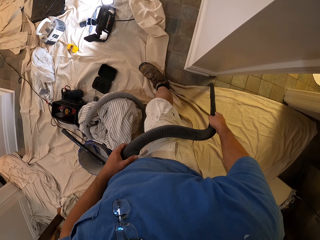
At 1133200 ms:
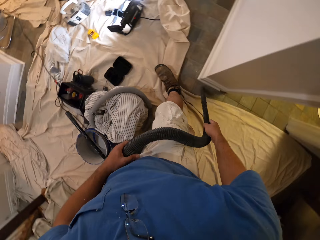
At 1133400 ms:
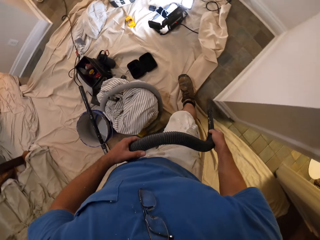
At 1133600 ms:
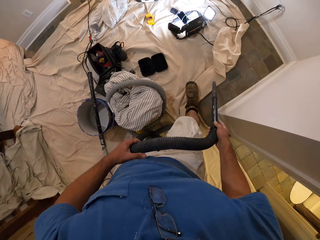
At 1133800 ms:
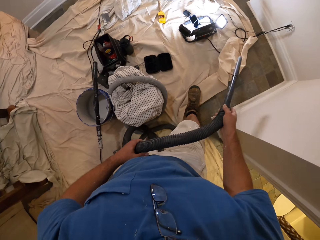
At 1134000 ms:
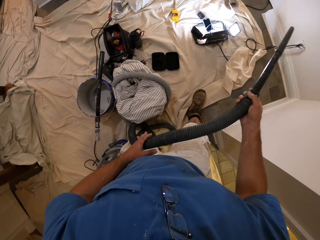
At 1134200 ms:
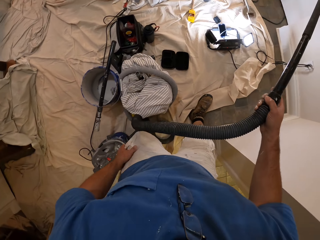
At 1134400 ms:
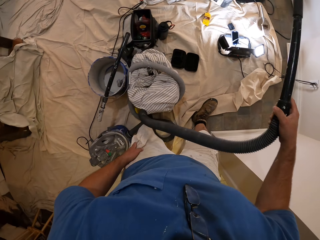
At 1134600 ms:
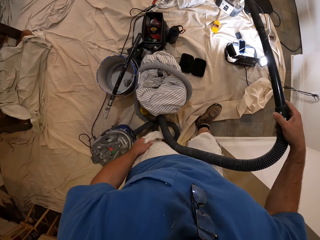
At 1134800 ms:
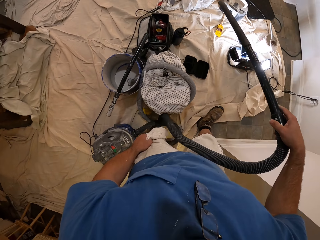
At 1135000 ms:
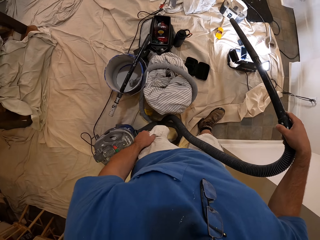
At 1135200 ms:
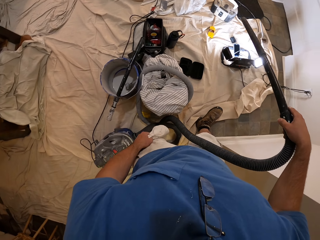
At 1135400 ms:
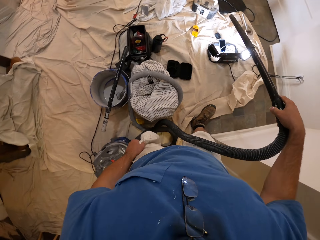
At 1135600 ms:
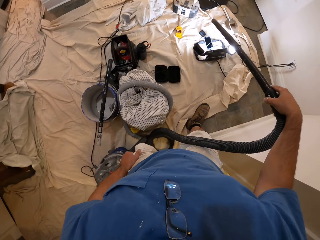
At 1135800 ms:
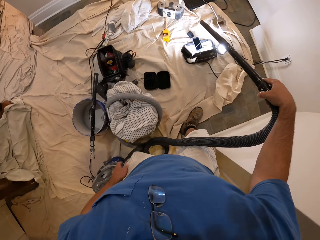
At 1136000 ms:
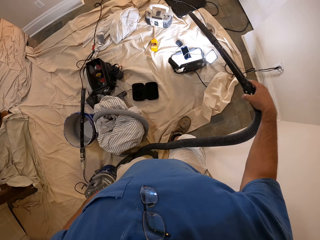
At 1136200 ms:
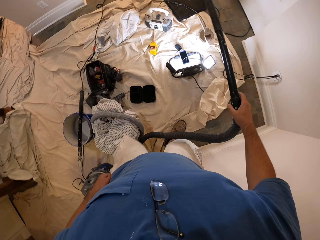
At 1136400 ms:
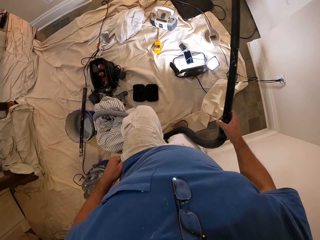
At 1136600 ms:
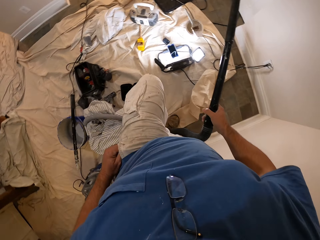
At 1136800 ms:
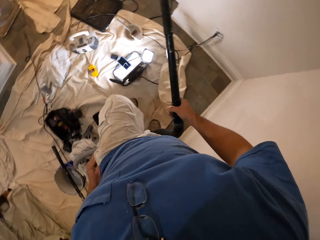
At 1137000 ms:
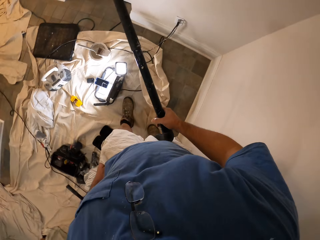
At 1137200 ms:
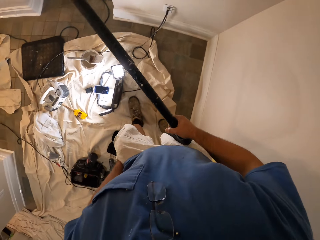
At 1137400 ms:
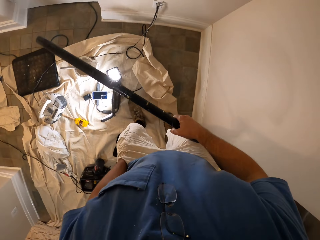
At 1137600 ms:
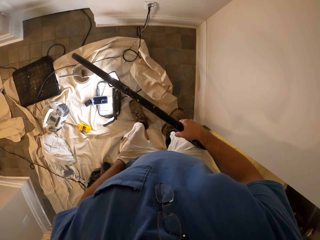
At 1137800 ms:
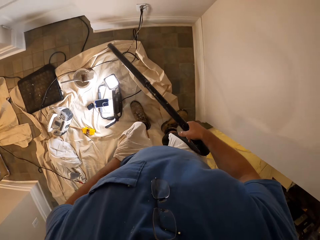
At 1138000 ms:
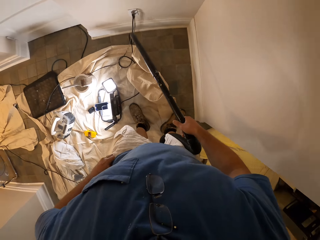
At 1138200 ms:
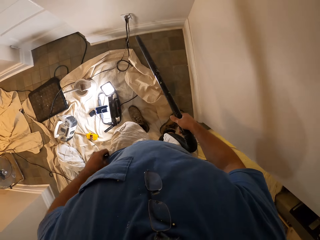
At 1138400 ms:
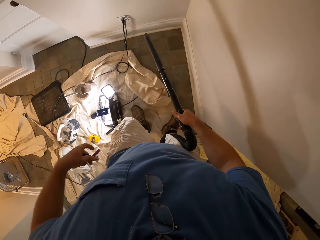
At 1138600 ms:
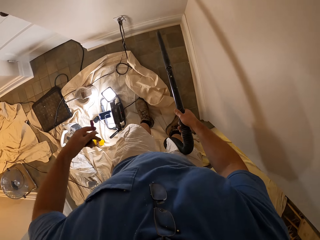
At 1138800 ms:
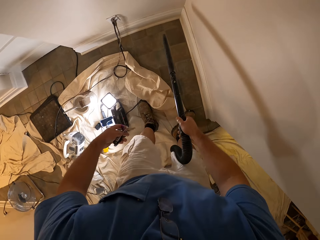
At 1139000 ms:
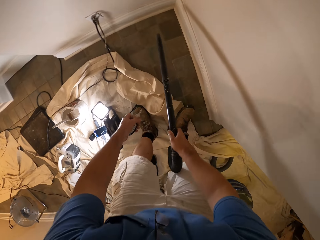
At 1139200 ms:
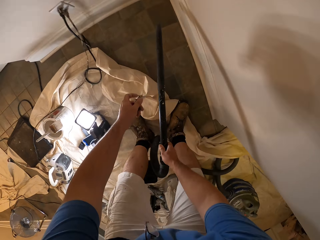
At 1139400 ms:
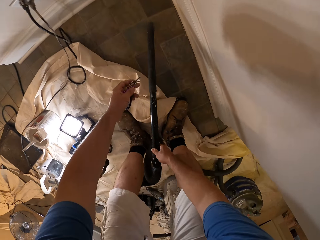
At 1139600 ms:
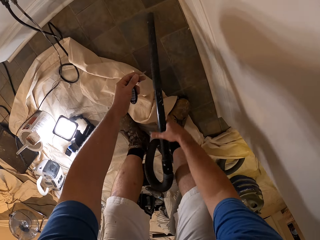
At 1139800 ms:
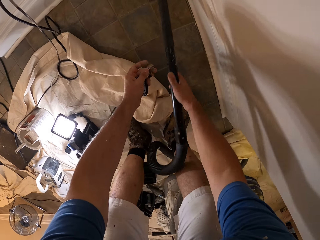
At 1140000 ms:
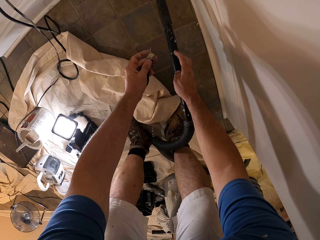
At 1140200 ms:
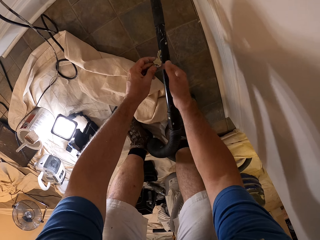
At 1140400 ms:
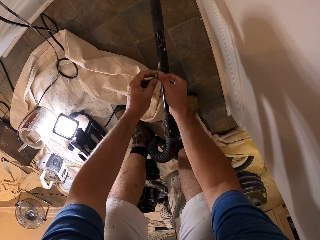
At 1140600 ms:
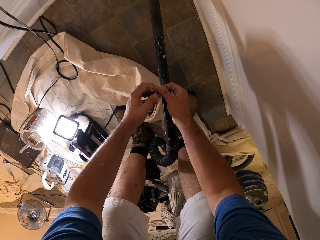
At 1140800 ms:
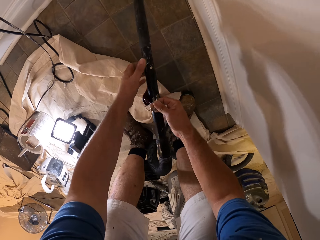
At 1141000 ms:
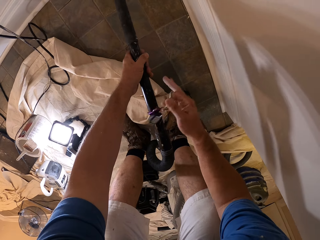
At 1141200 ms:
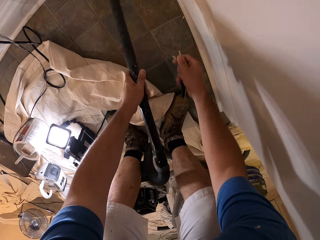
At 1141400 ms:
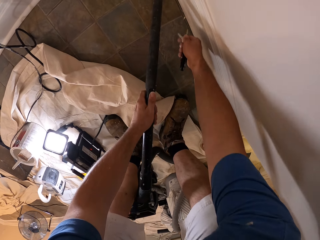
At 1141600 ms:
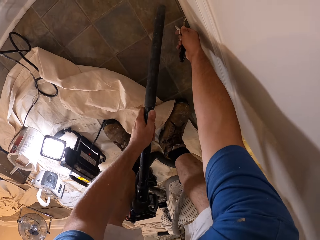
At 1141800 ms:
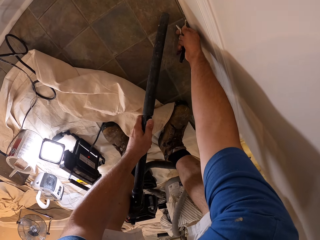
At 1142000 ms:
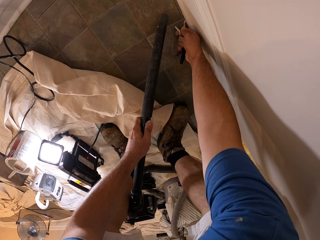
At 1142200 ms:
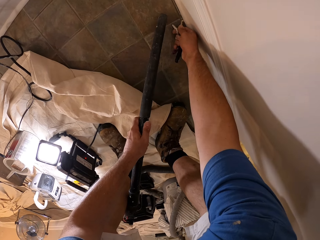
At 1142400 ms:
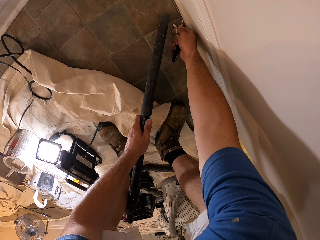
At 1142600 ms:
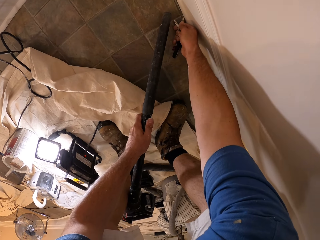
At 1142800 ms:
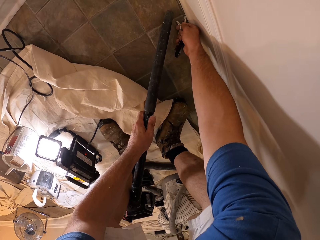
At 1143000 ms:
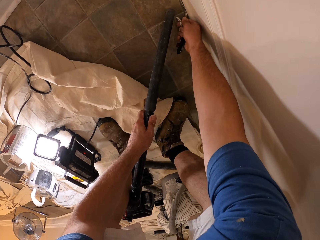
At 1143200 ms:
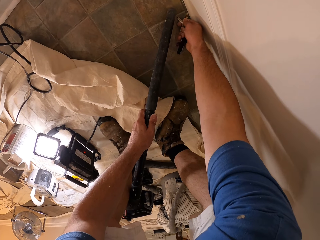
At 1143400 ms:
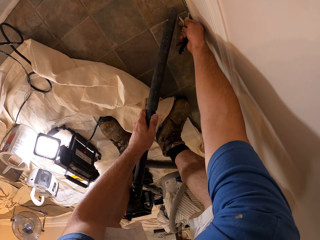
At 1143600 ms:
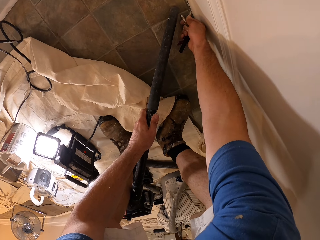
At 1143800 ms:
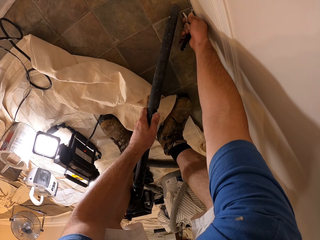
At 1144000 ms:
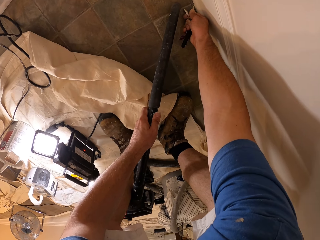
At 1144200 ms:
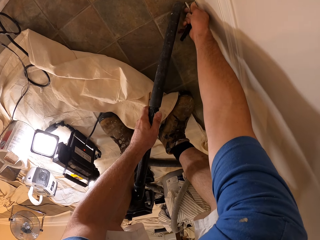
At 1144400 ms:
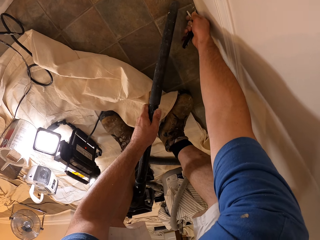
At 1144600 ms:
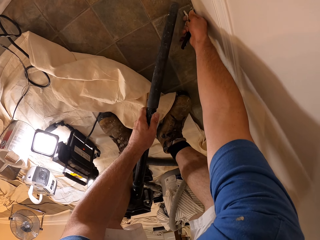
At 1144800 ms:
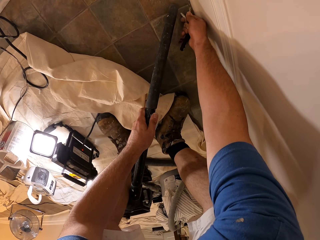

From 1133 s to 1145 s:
The camera wearer holds the shorts. He takes a step forward and puts his hand in his pocket. He brings out a bunch of keys from his pocket. He bends. He selects a key from the bunch of keys. He holds the keys with the other hand and holds the pipe with the other hand. He removes paint from the floor with the key. He rubs the floor with the keys.

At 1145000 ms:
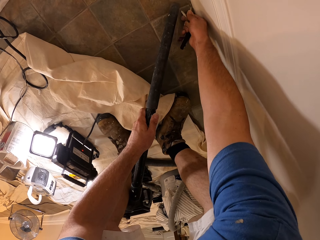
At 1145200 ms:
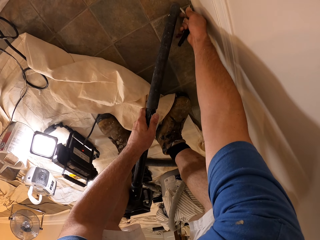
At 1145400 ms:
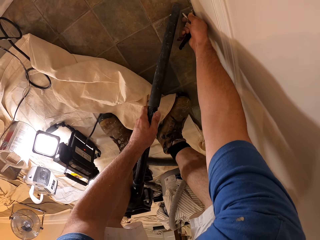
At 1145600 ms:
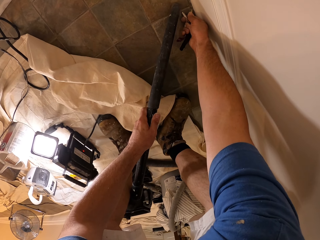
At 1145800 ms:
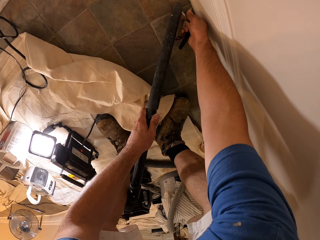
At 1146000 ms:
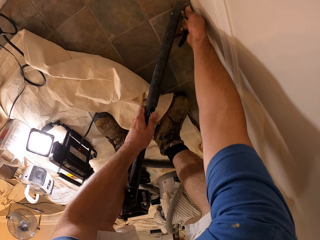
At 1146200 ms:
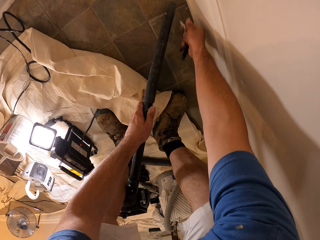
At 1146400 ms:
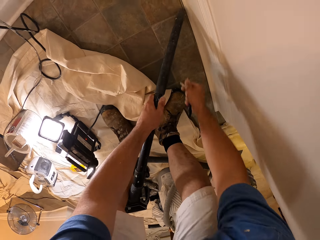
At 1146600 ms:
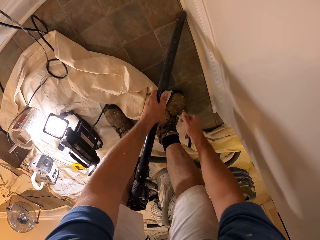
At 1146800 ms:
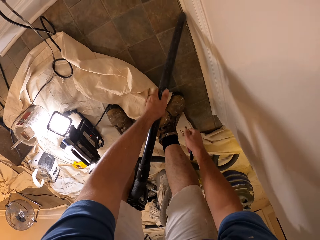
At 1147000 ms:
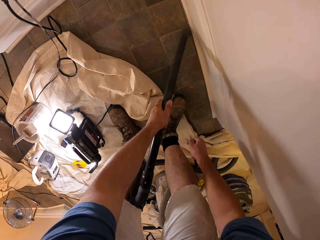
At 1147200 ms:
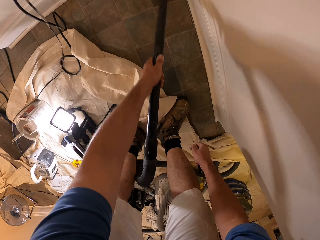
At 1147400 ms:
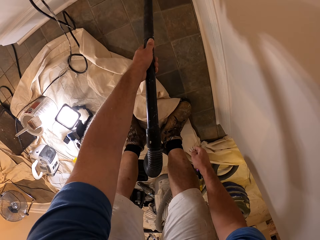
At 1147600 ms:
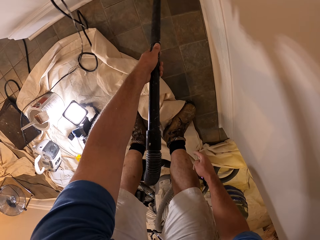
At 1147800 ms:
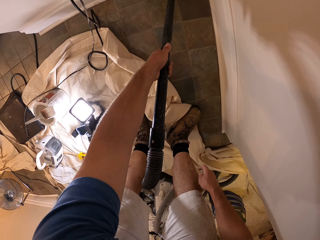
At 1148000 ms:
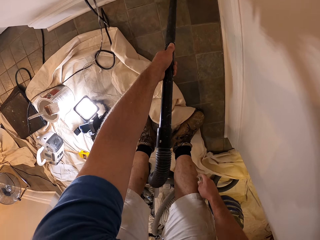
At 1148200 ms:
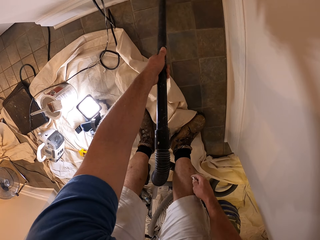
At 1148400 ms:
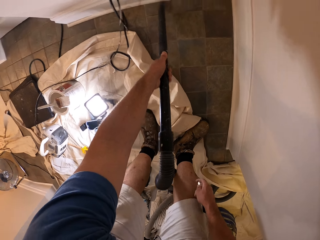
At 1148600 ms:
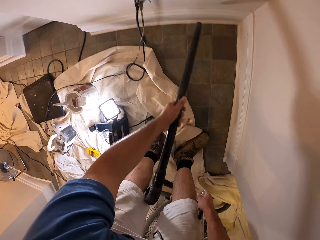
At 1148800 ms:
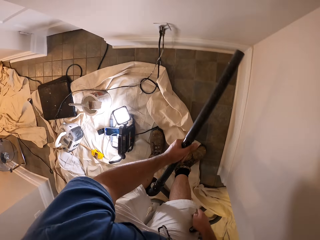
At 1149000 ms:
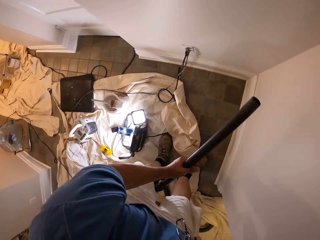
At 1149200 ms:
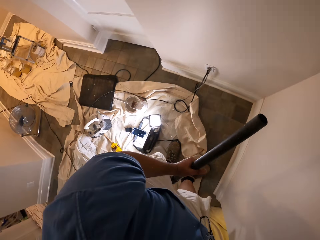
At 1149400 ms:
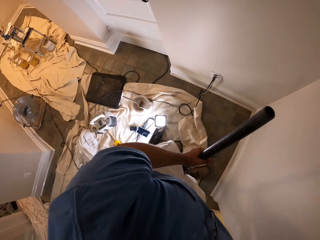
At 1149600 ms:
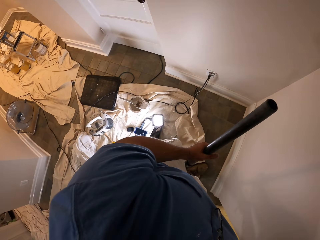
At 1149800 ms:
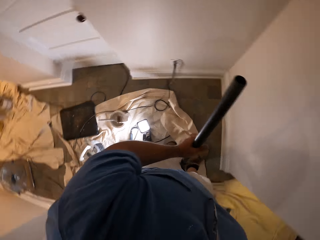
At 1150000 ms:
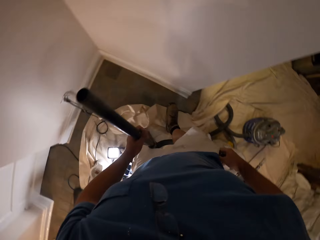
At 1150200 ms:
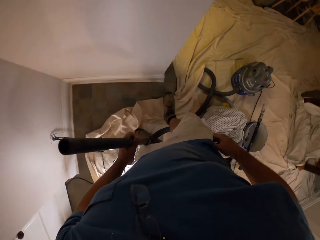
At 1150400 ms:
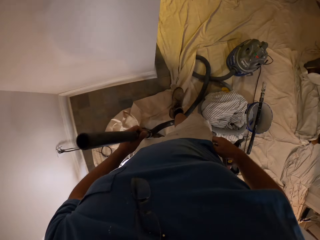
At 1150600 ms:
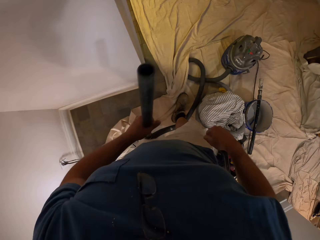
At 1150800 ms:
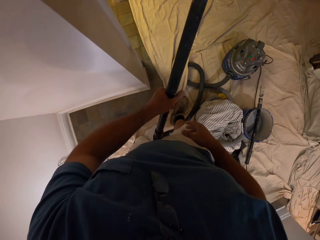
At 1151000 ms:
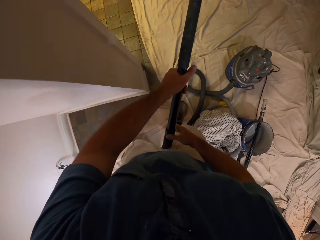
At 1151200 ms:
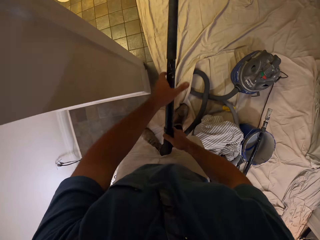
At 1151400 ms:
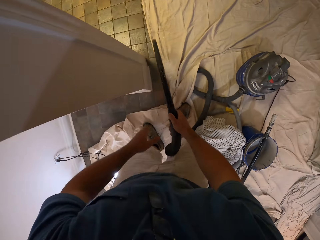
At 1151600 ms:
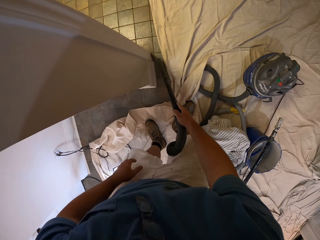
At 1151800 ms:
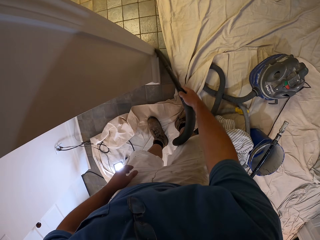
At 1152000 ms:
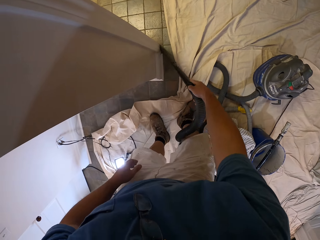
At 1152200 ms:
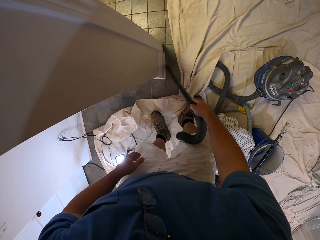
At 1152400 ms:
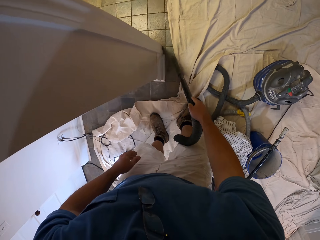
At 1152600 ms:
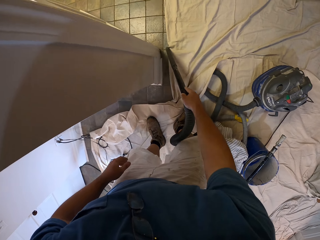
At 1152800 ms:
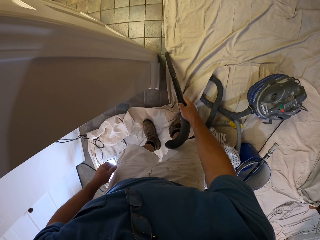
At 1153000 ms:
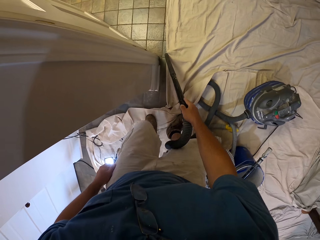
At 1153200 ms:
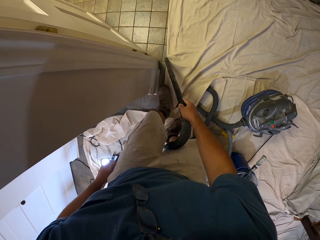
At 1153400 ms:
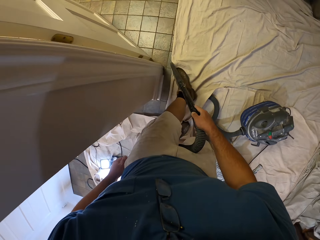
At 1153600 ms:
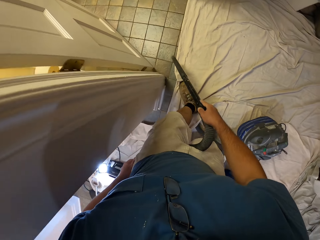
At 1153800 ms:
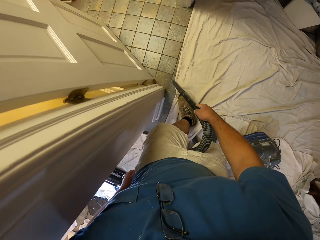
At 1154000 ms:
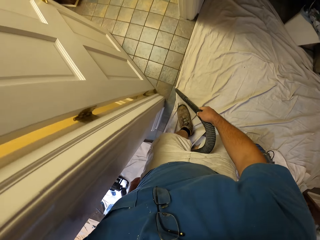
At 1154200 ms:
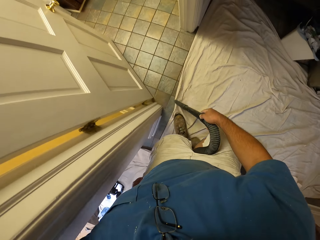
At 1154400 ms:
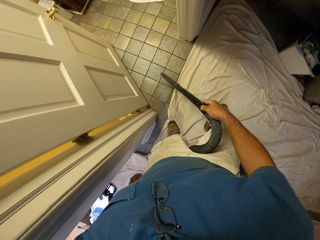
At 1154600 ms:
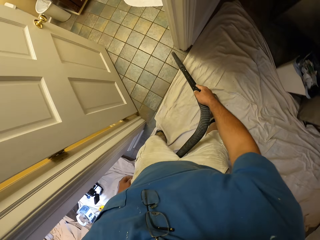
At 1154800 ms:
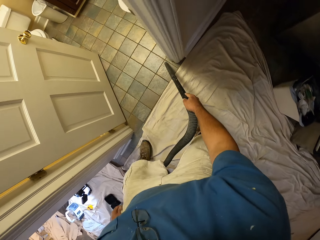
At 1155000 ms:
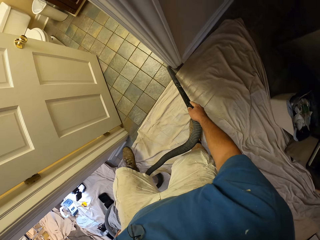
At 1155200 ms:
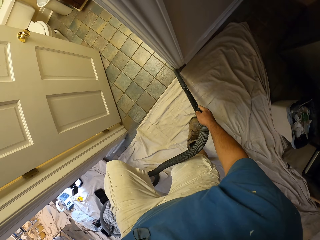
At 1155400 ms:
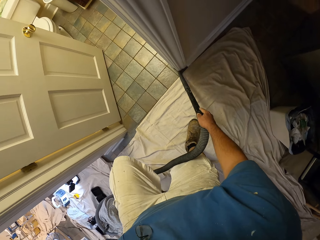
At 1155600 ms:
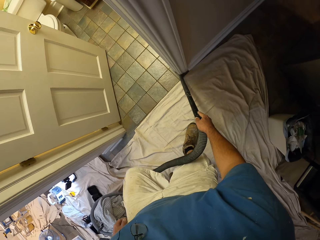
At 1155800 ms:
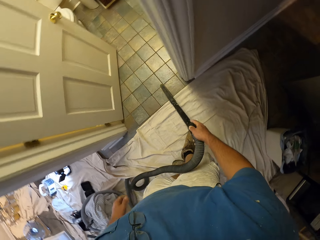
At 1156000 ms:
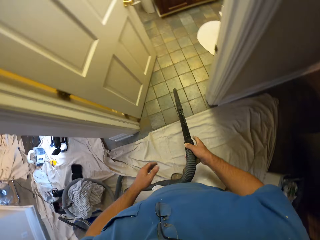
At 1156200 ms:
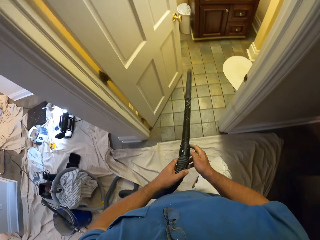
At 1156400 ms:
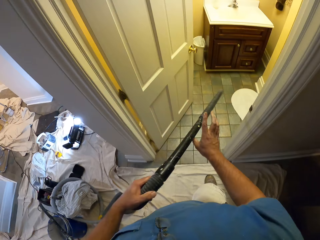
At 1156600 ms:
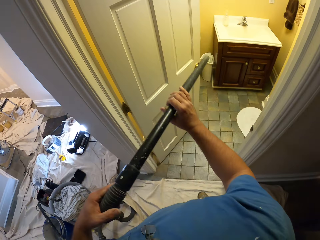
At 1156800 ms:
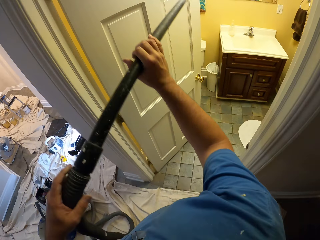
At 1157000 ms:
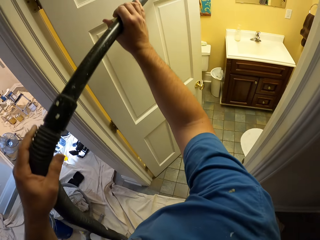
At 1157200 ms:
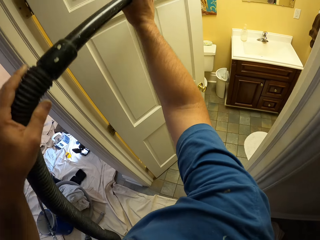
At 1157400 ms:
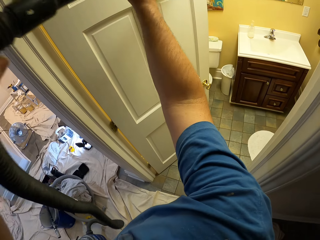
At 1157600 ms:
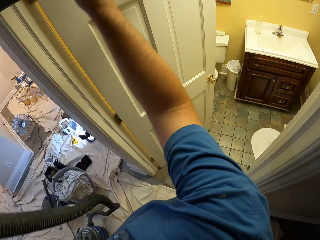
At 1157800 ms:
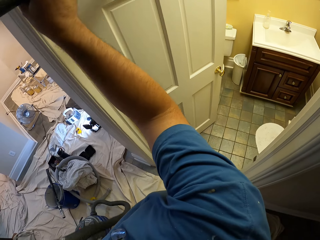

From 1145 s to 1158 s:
The camera wearer vacuums with the vacuum cleaner. They stand up, put the keys in the pocket and move a step. They vacuum with the vacuum cleaner again.
